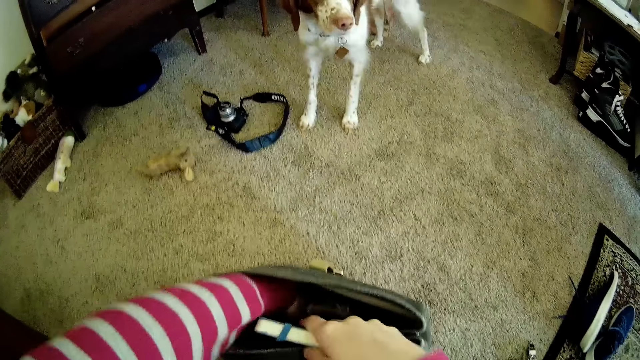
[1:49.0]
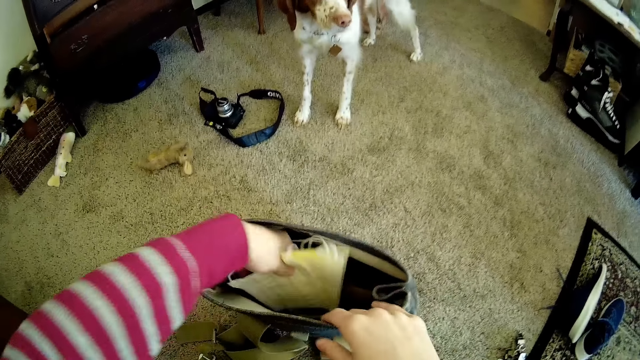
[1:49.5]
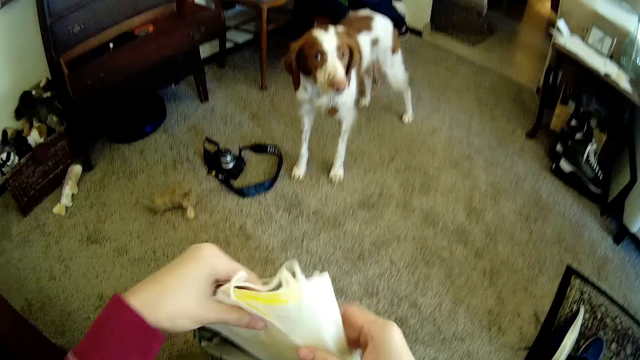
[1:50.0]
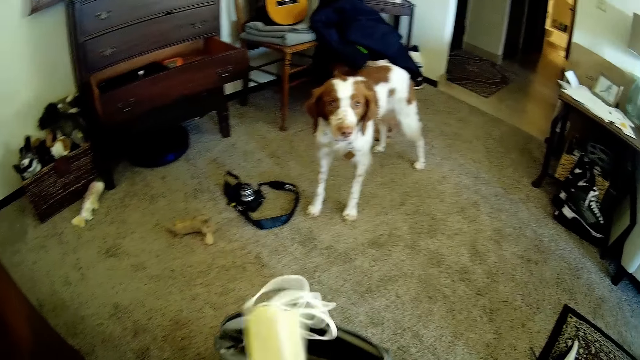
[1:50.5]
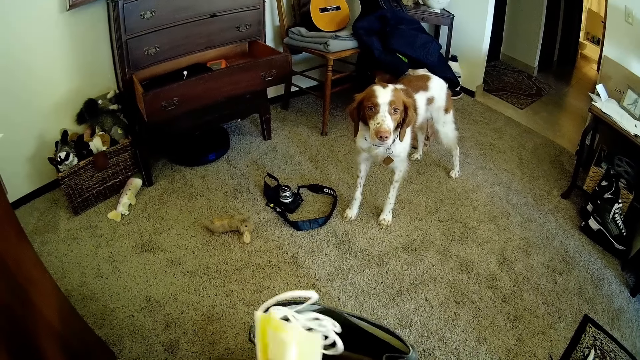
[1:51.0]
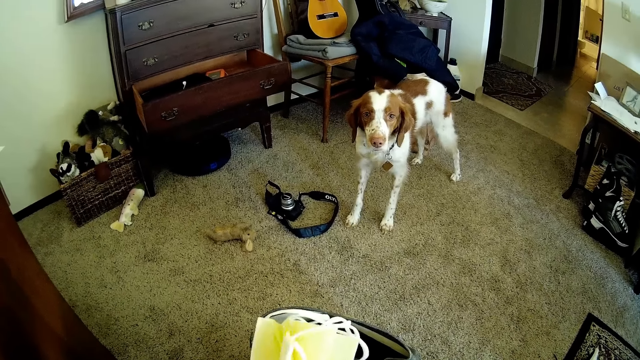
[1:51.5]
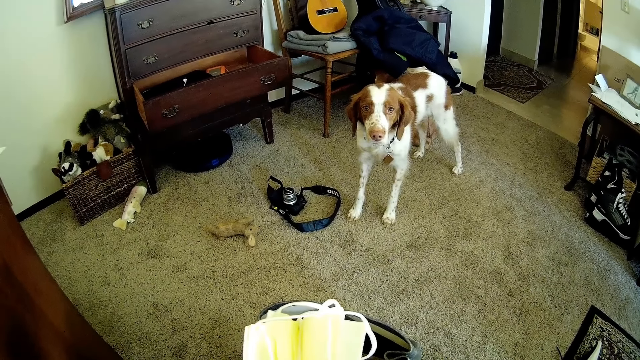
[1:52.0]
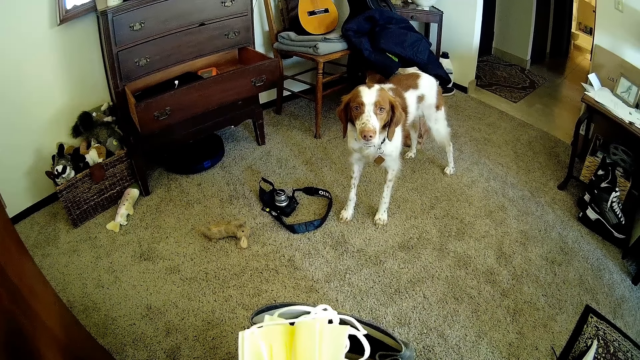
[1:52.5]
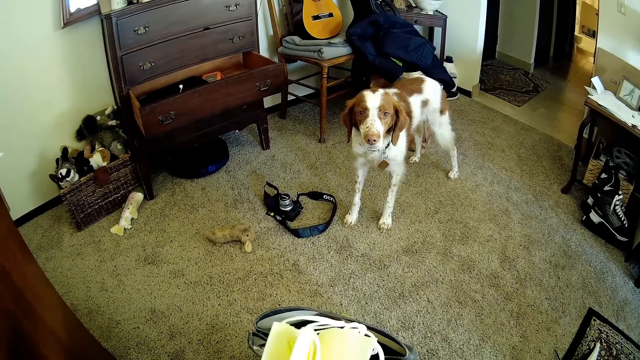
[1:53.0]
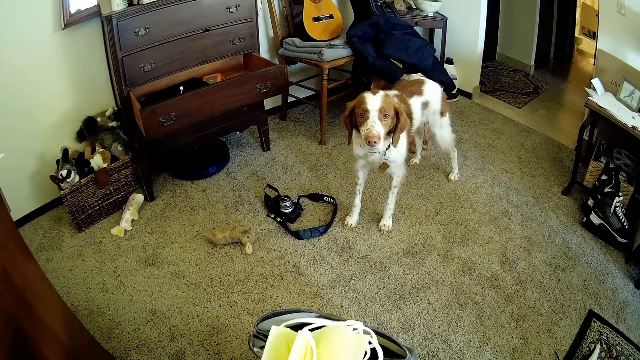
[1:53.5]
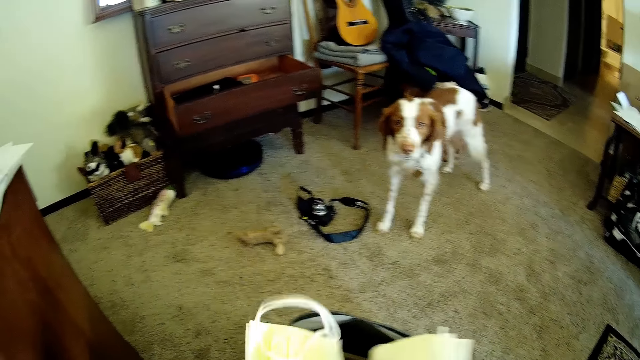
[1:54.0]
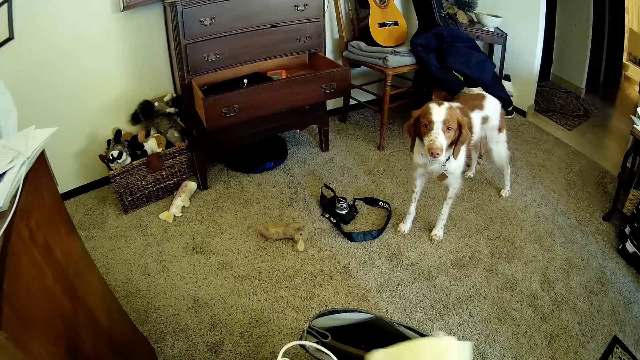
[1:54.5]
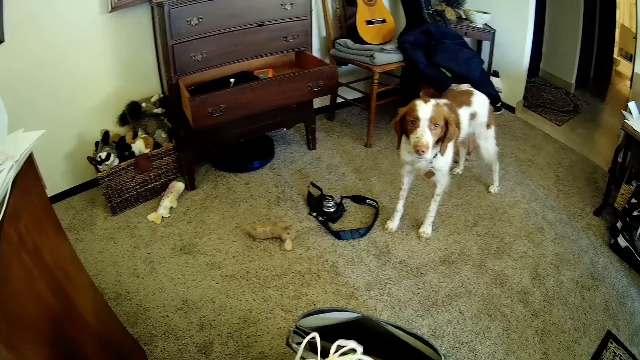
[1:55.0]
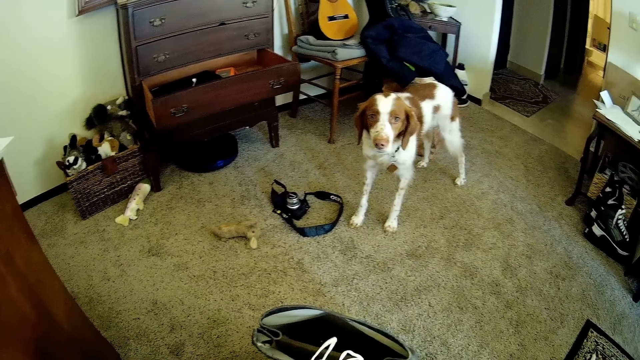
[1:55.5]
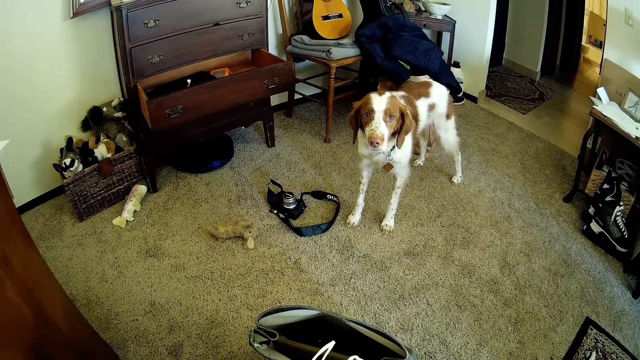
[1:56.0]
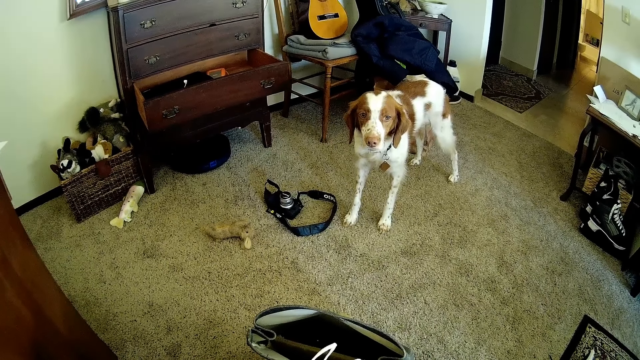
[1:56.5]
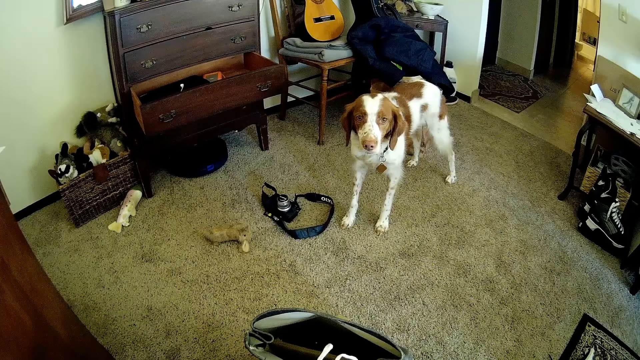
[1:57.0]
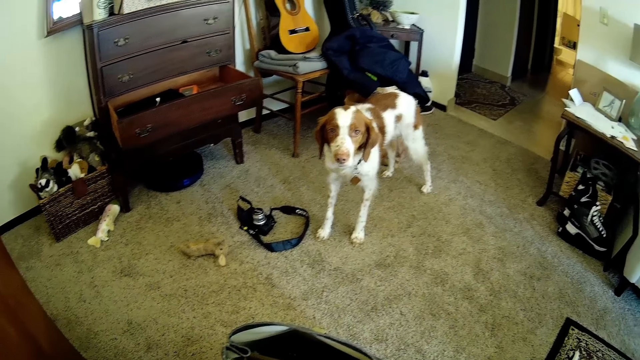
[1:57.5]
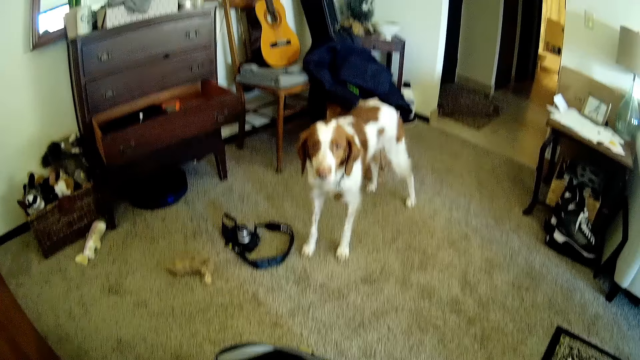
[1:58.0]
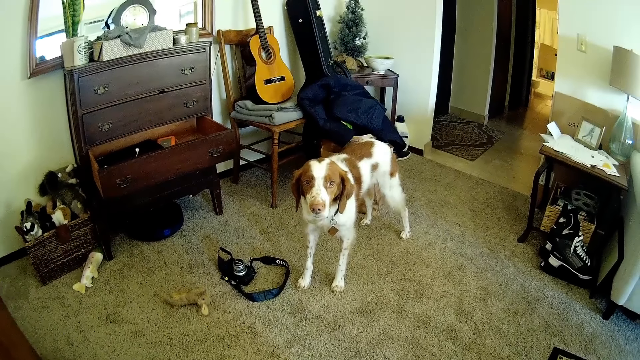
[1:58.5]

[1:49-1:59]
The camera wearer brings out some nose masks from the backpack bag with her left hand. She holds the masks with both hands. She counts the masks with both hands.

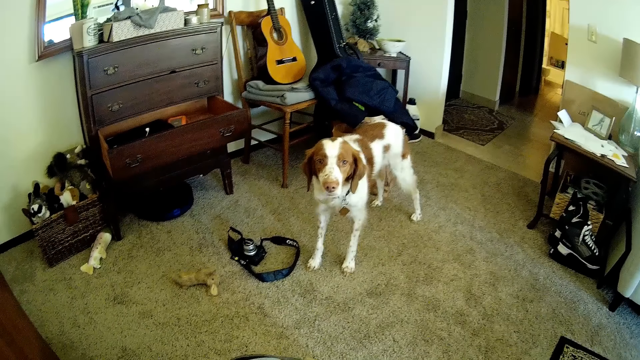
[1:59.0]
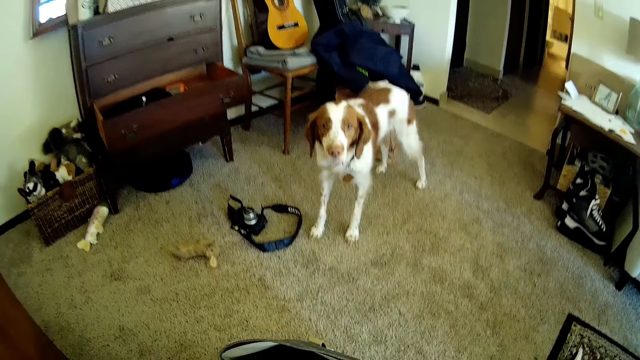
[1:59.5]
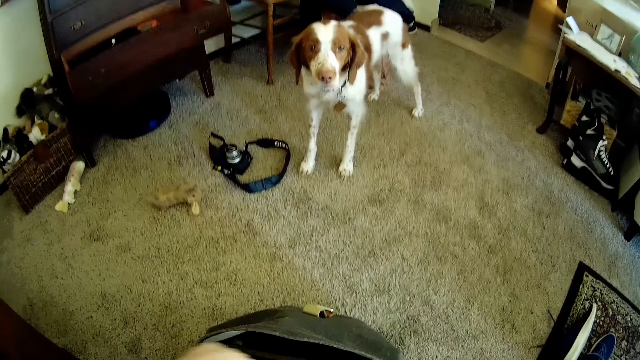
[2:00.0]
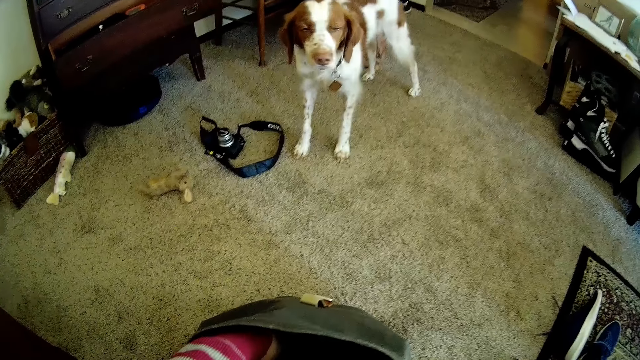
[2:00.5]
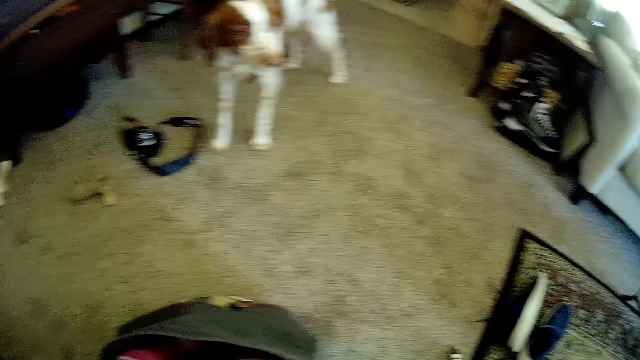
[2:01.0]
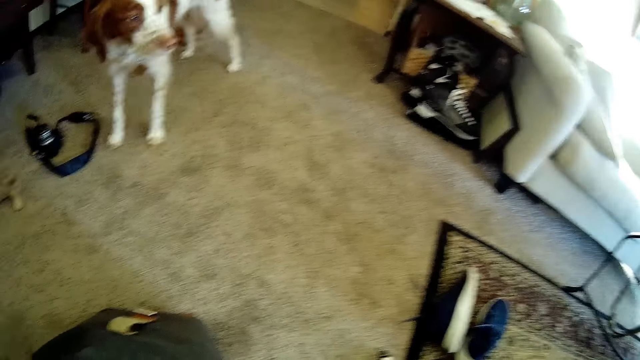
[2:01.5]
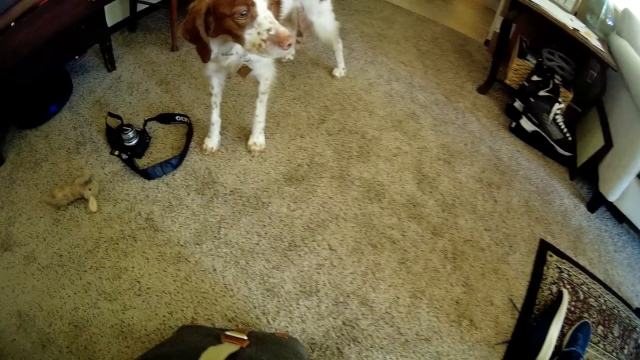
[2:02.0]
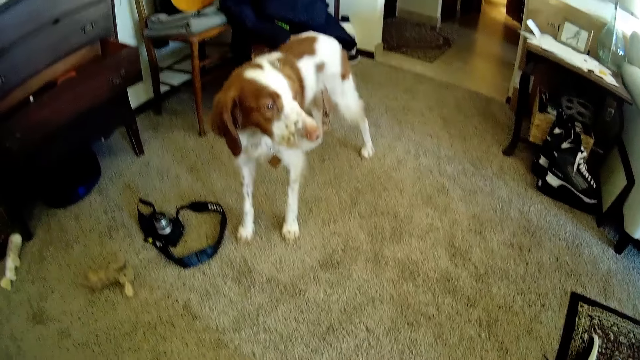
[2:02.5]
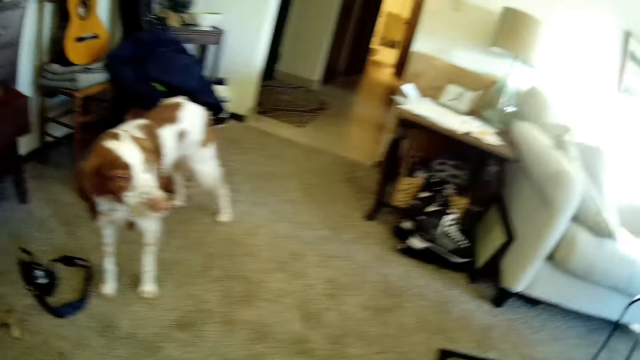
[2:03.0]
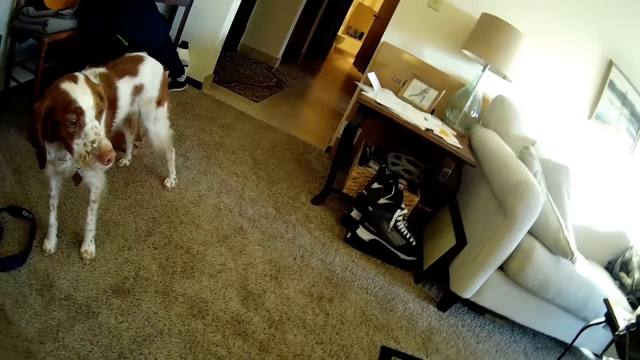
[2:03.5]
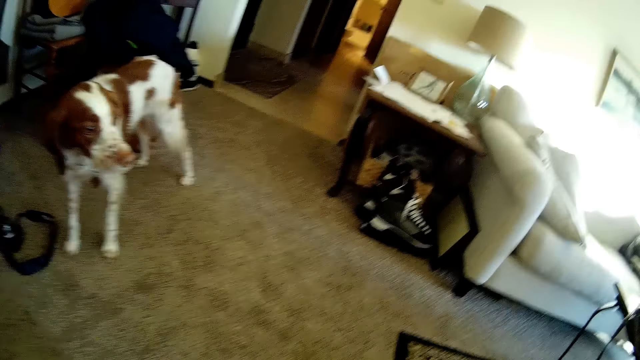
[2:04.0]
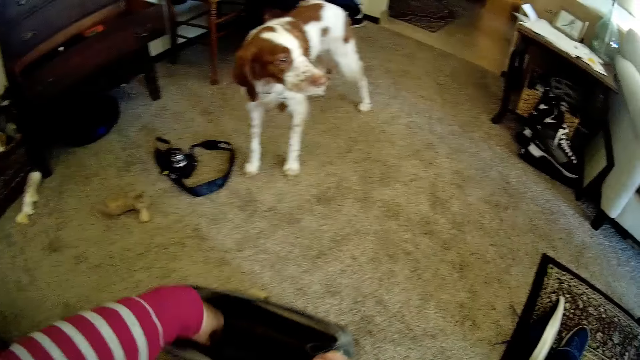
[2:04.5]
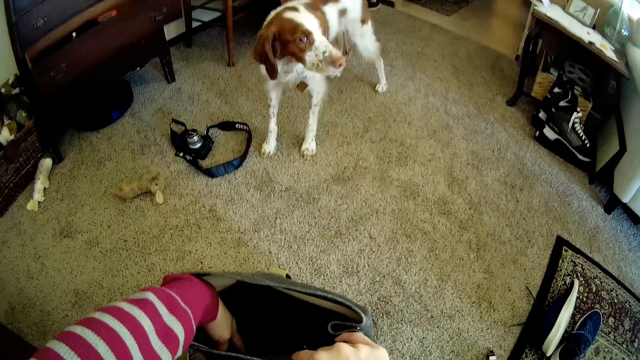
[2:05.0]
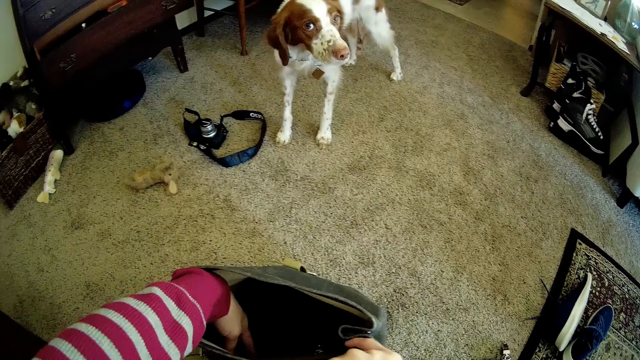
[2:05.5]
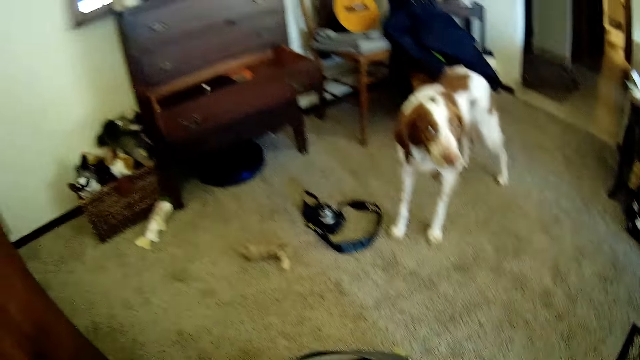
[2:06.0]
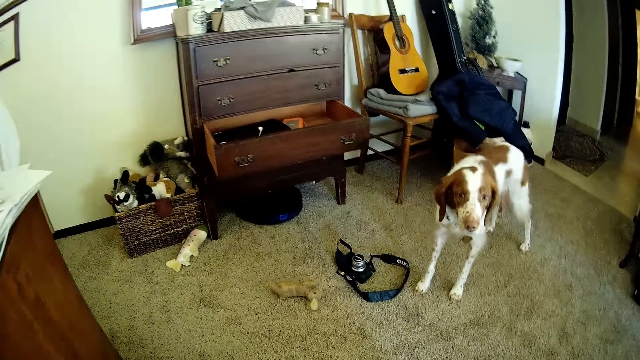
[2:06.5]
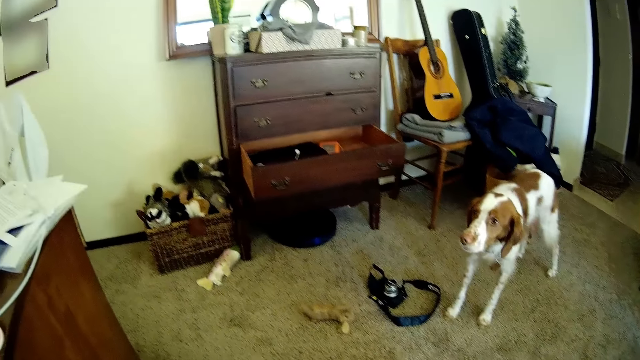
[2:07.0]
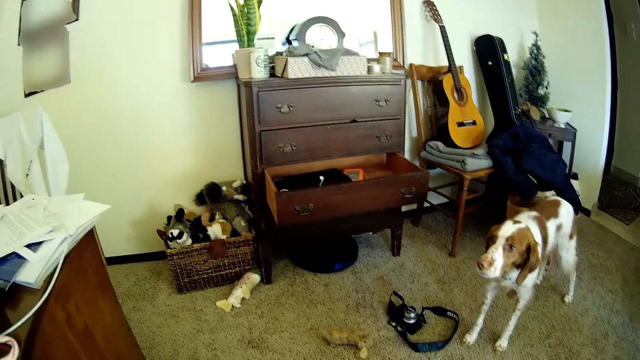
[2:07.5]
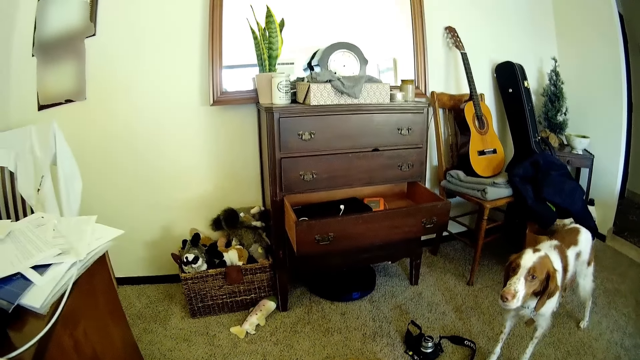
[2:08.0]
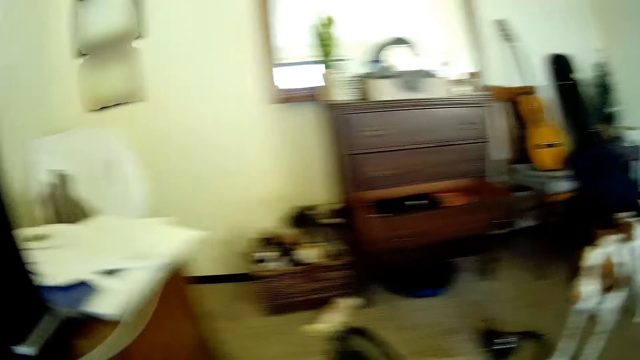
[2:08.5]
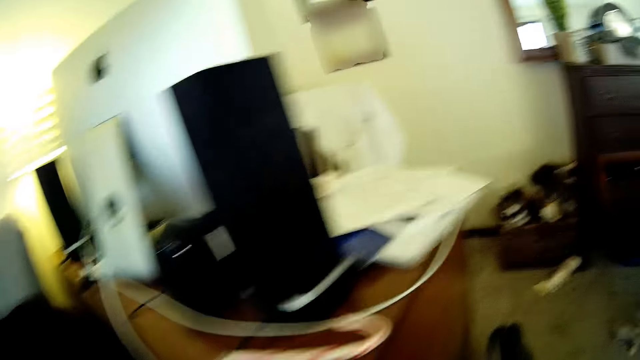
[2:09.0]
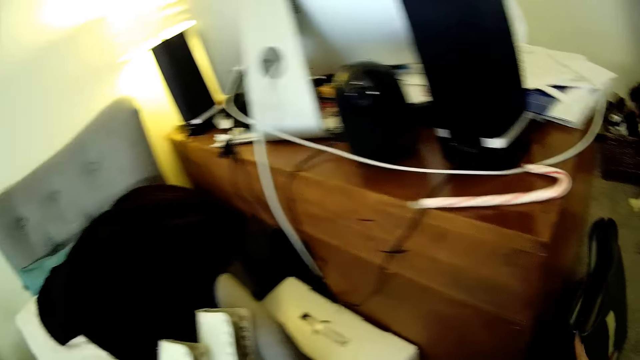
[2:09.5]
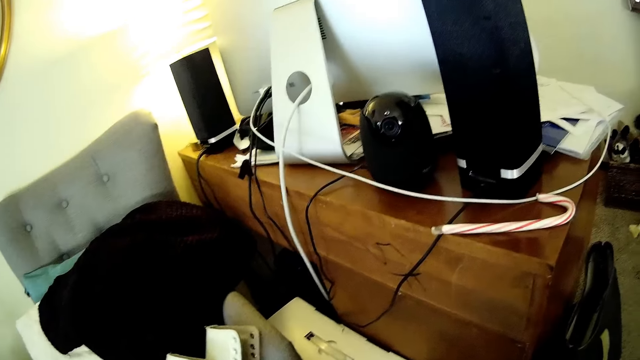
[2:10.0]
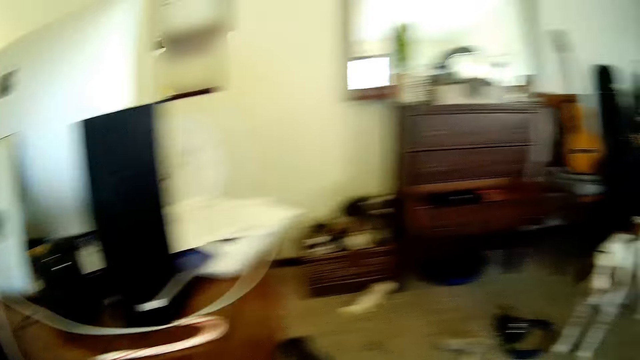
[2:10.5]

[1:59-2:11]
The camera wearer dips her hands into the bag. She puts the mask into the backpack bag. She looks around the room.
